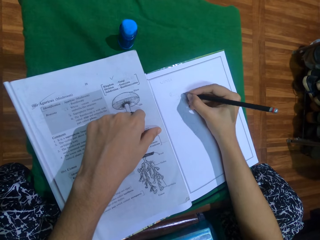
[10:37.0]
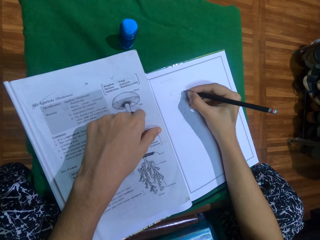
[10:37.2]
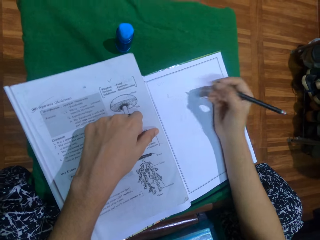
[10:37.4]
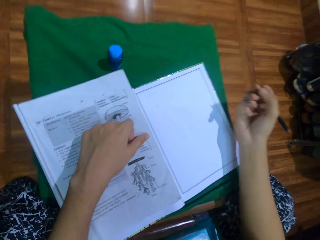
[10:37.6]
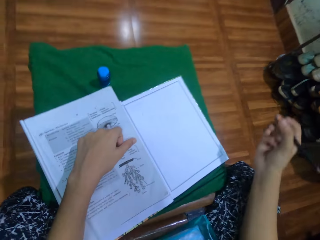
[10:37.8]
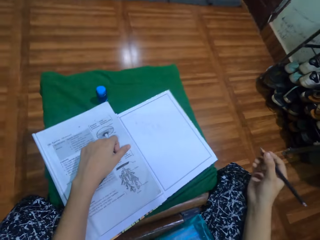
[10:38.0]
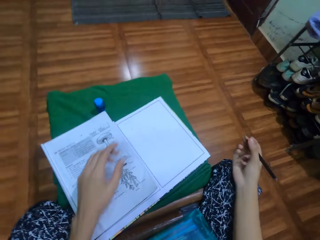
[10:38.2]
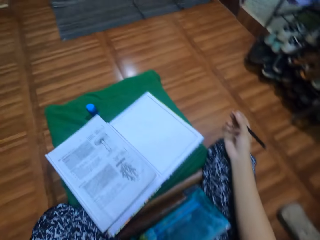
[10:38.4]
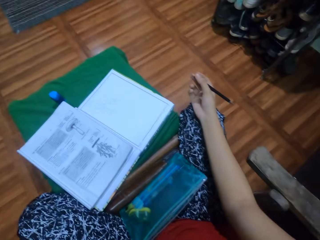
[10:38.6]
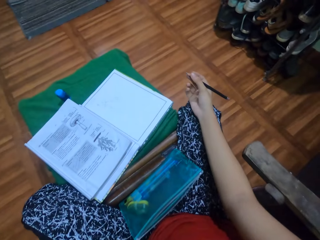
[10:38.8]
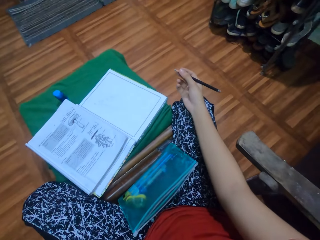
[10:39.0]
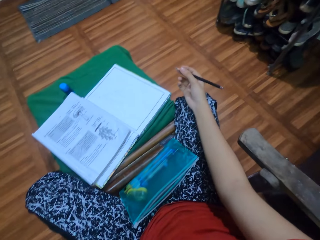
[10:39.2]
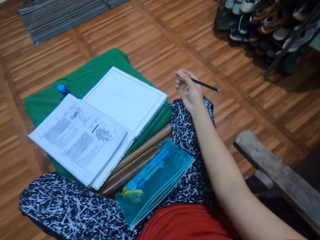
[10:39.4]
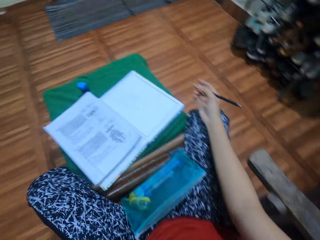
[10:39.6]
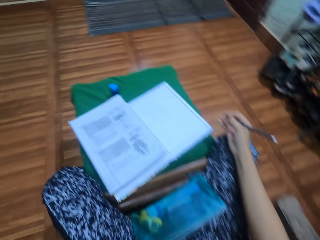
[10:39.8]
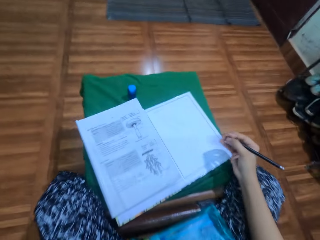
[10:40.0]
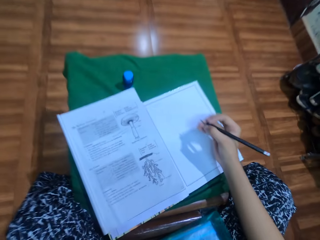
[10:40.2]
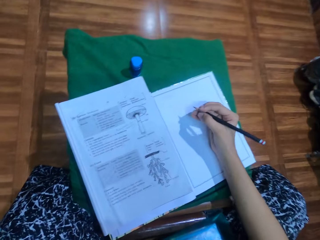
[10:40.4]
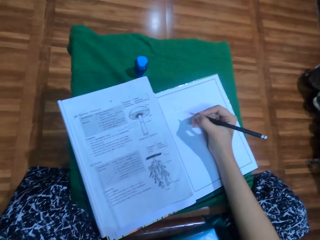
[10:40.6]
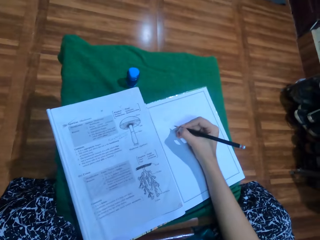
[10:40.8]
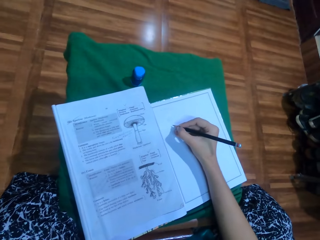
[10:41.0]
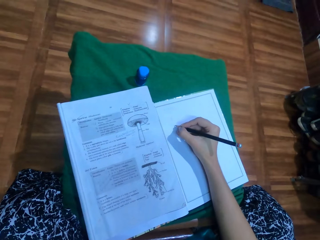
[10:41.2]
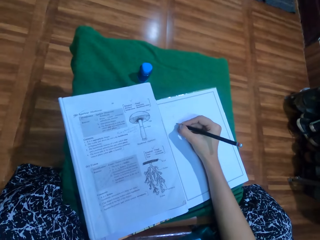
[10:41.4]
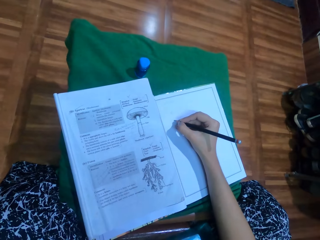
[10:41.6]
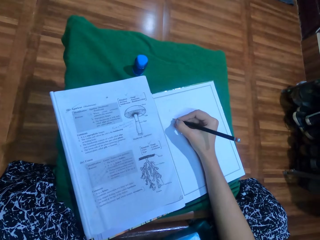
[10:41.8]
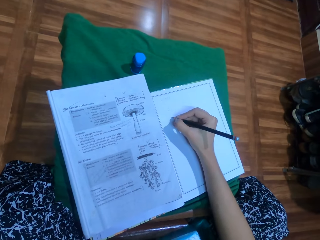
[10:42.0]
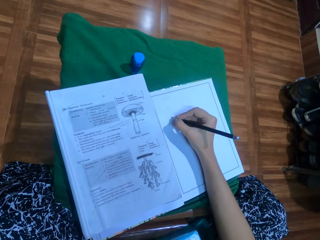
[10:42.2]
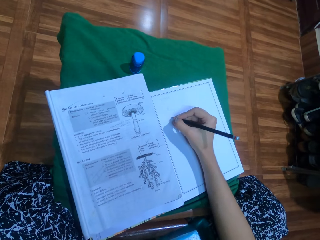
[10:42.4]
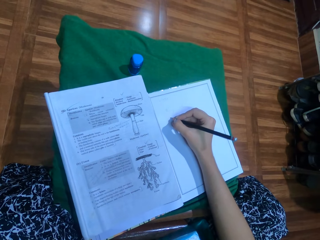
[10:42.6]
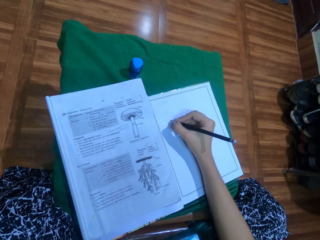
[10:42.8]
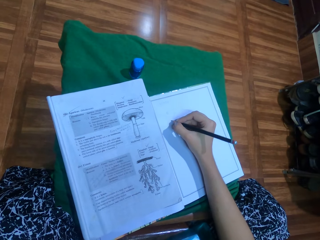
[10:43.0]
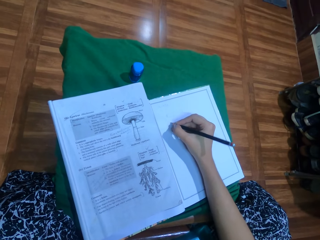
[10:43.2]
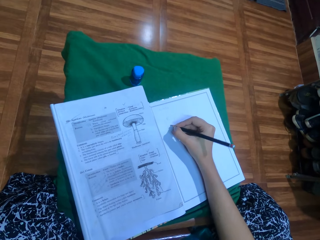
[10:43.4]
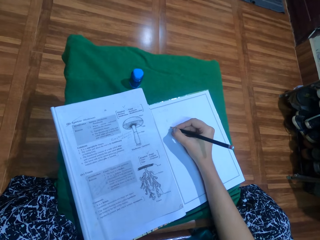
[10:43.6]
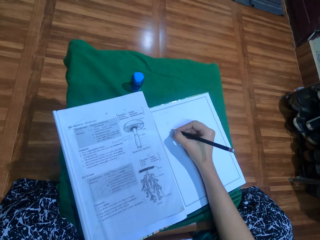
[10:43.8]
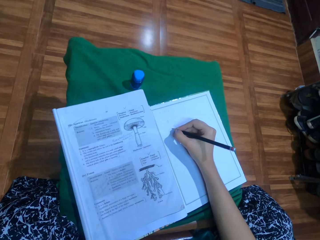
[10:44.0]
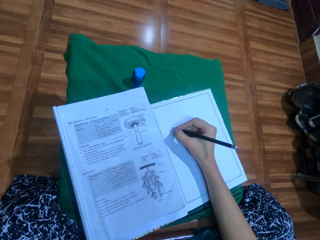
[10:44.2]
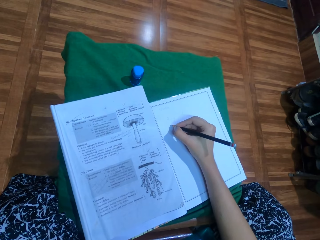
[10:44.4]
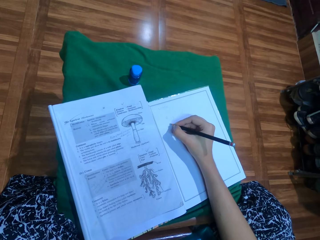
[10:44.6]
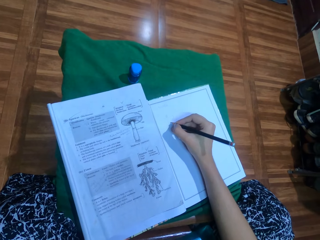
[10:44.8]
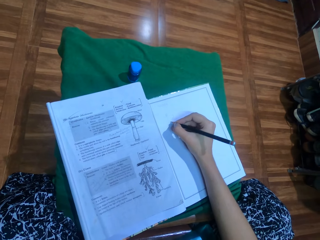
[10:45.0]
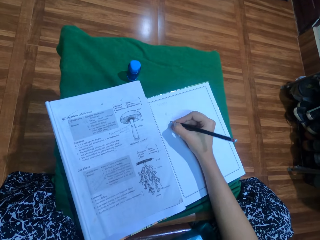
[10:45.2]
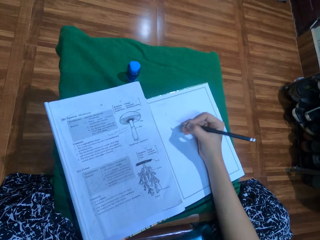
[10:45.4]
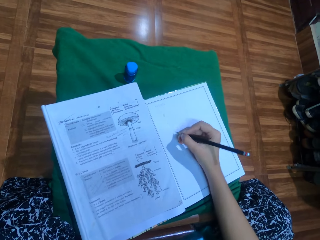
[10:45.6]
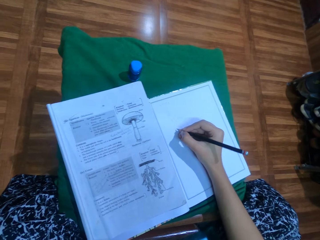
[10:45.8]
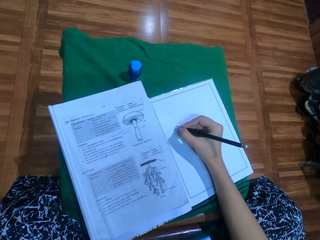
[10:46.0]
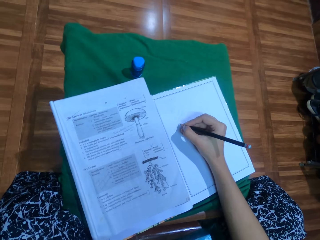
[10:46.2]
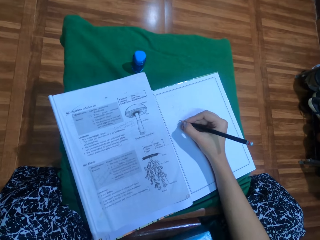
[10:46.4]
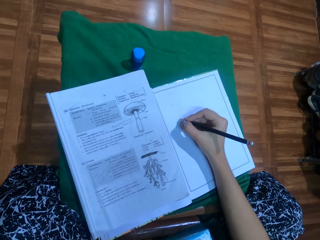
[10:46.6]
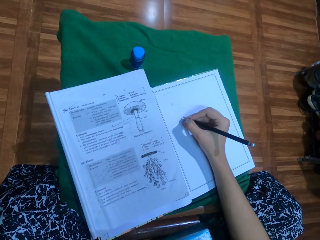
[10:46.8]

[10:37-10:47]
The camera wearer looks around. They adjust the camera. They draw on the piece of paper with the pencil.

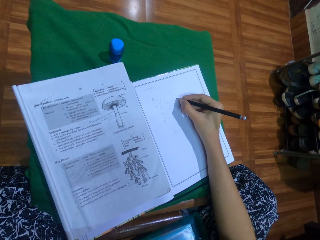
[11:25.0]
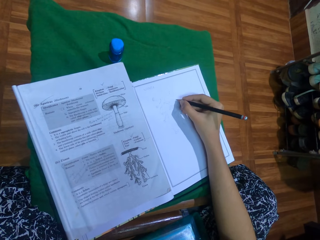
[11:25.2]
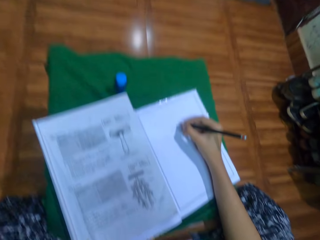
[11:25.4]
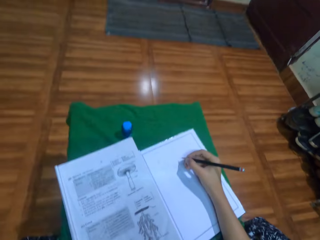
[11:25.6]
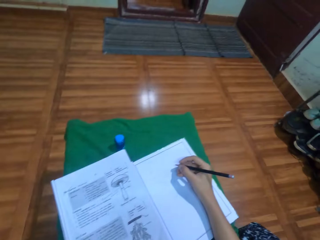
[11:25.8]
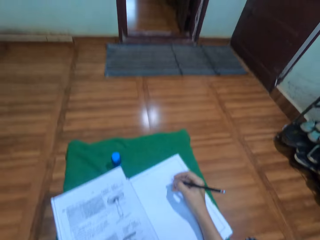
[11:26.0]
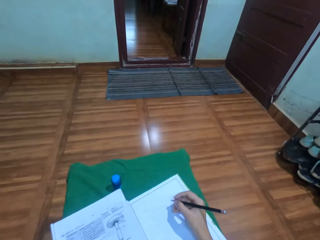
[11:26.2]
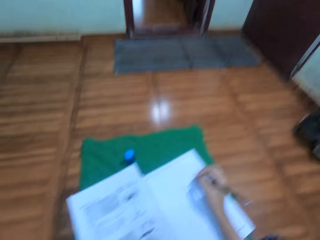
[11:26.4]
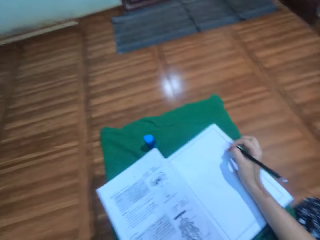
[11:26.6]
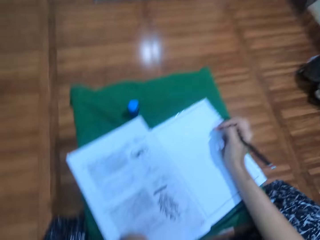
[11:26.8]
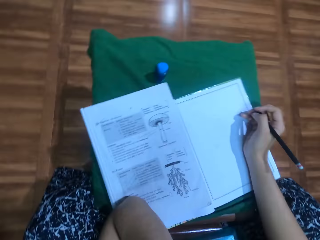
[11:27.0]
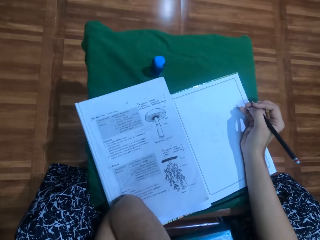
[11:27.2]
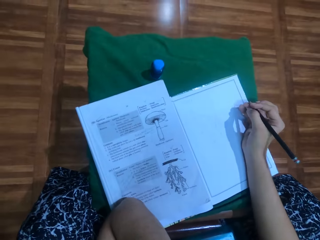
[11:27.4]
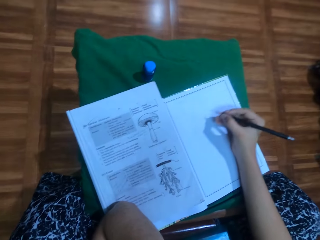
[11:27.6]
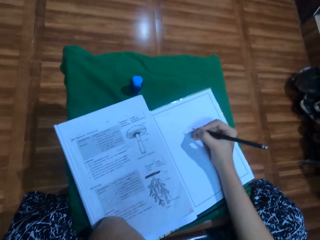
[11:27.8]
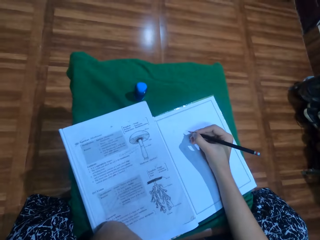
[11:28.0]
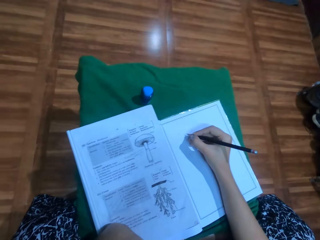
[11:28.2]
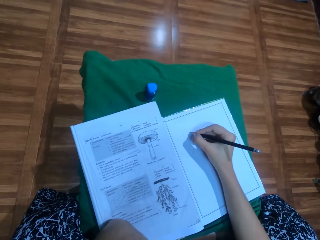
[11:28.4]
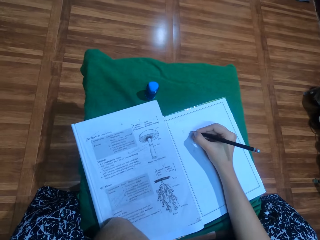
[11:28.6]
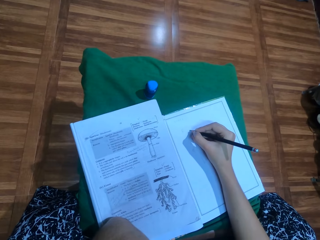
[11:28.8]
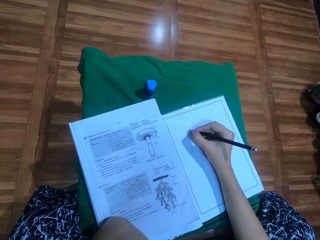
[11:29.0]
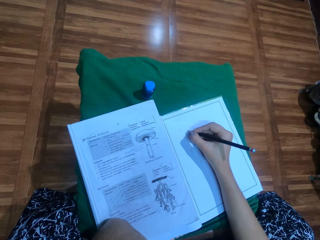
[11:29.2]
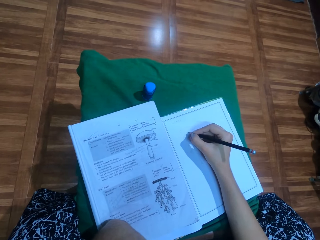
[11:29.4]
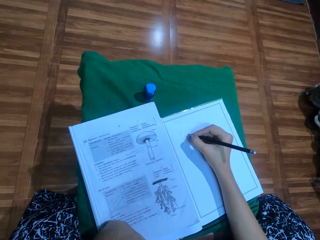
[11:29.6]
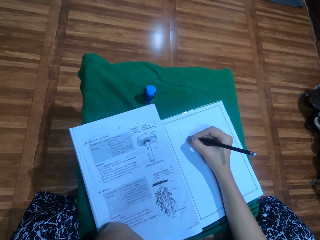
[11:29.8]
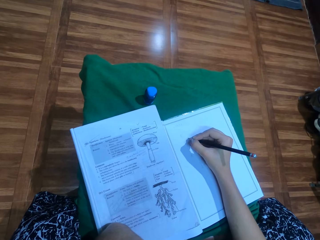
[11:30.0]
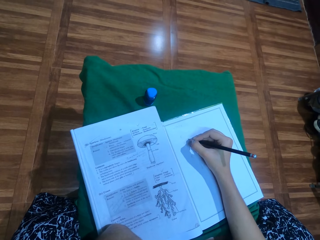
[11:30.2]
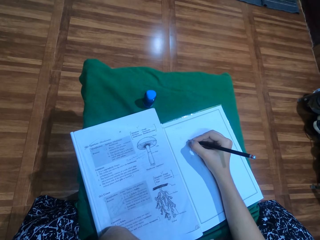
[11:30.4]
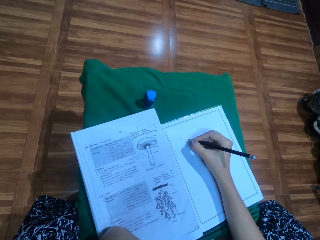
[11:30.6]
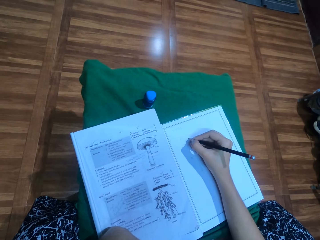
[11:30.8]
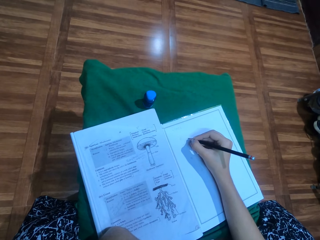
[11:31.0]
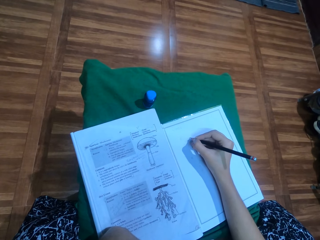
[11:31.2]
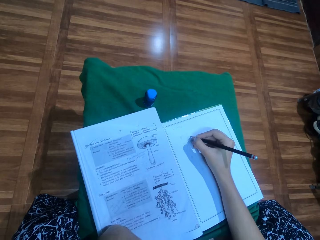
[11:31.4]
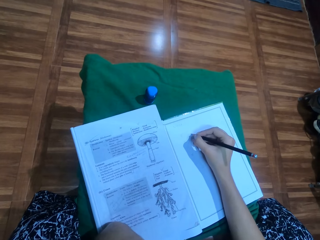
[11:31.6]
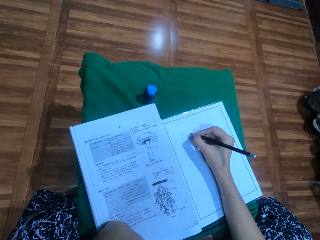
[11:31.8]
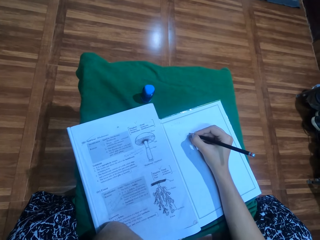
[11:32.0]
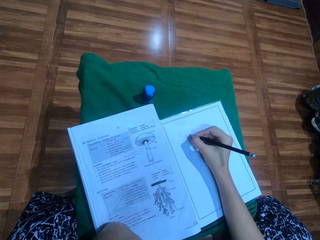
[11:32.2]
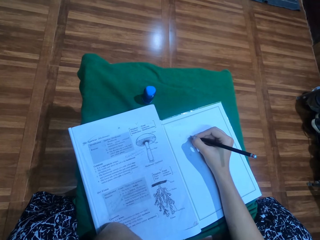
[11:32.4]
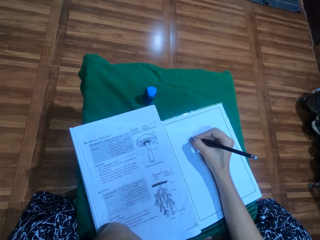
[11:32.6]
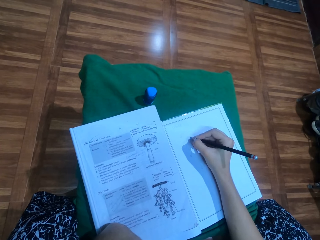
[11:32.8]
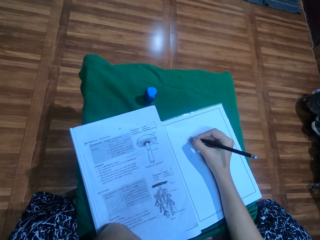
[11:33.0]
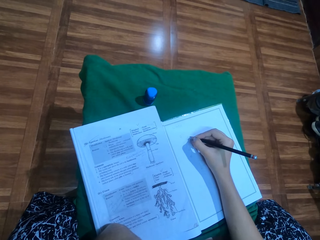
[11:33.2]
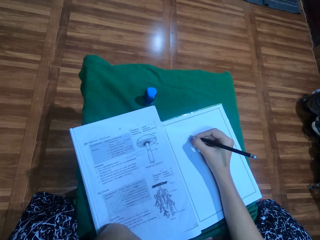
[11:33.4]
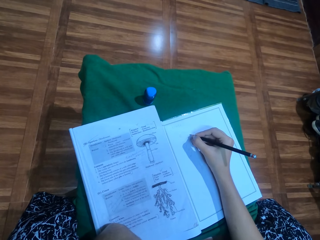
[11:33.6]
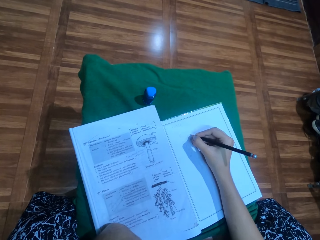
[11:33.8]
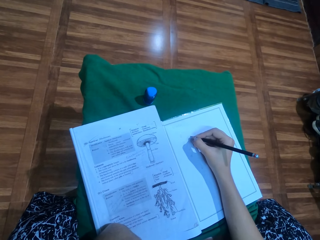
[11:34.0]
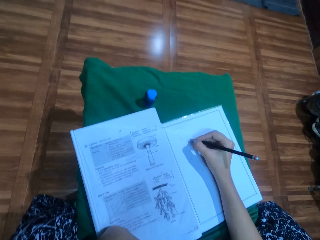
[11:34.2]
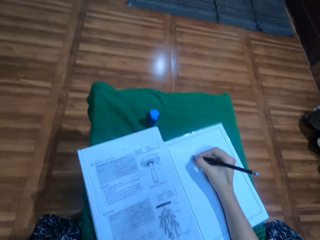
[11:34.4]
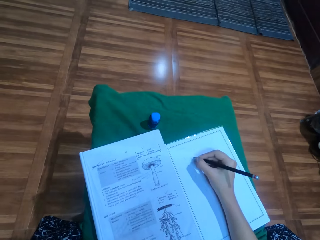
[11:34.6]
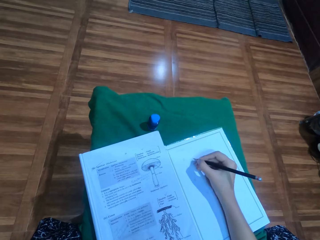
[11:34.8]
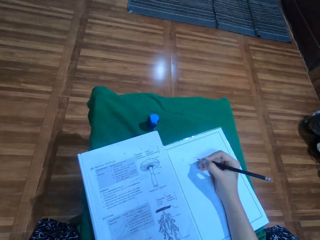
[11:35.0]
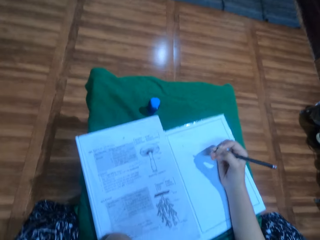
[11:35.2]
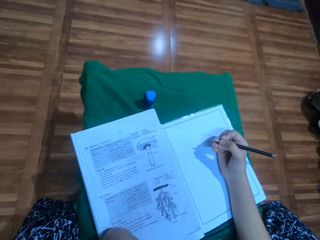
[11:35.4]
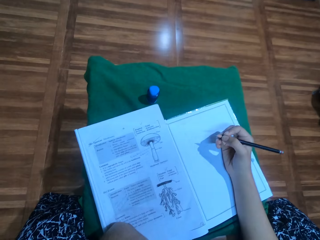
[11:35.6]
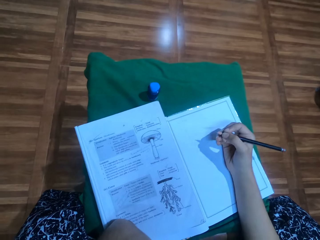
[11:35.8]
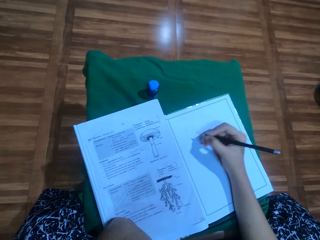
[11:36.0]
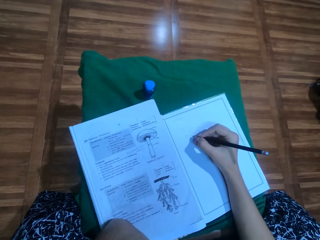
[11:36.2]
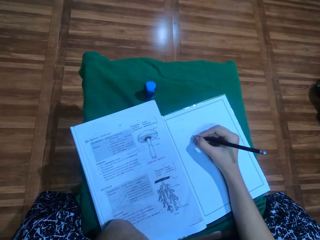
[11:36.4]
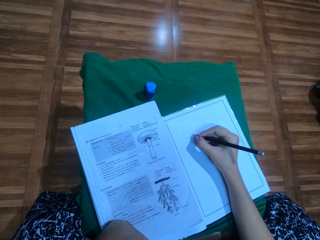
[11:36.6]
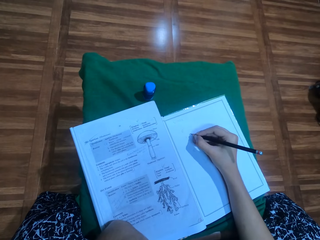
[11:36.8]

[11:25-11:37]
The camera wearer looks around. They draw on a book. They stare at the piece of paper.
